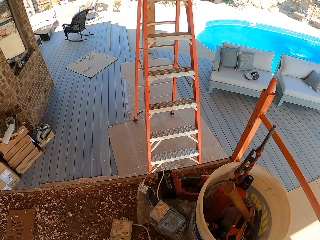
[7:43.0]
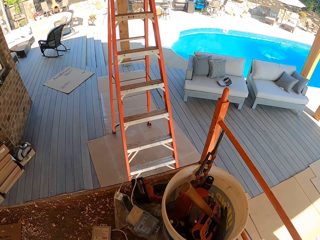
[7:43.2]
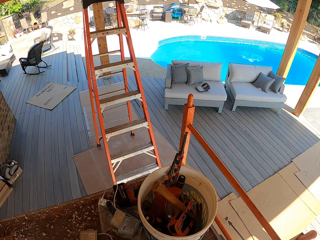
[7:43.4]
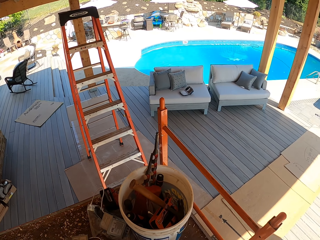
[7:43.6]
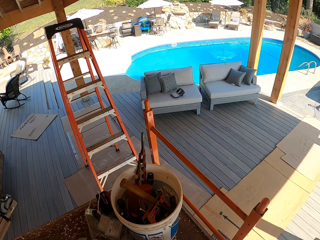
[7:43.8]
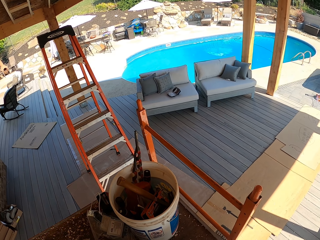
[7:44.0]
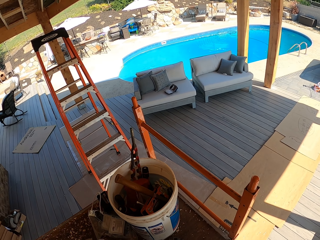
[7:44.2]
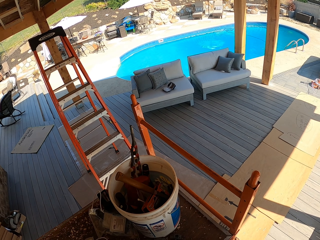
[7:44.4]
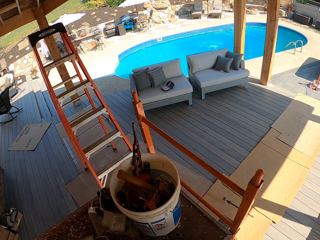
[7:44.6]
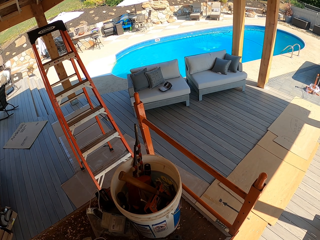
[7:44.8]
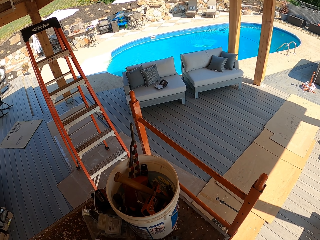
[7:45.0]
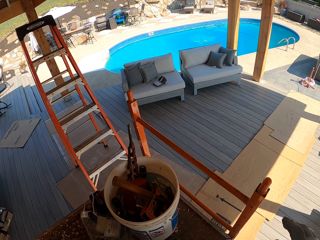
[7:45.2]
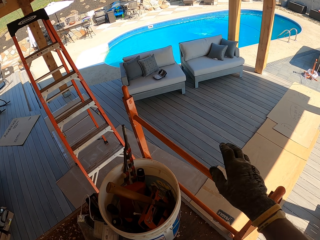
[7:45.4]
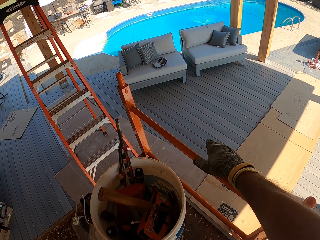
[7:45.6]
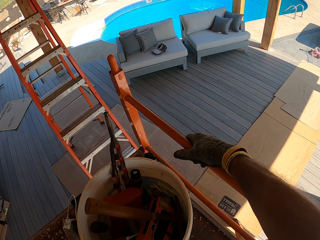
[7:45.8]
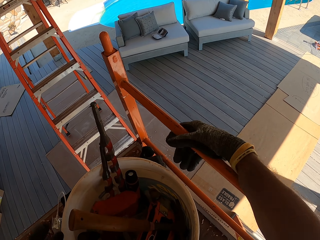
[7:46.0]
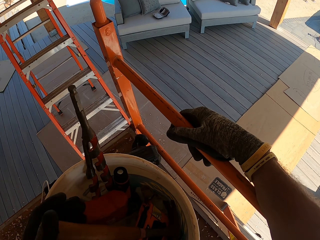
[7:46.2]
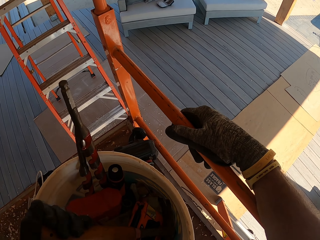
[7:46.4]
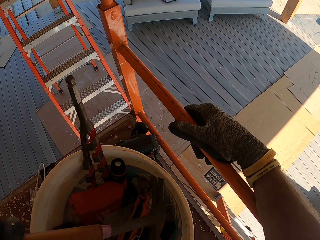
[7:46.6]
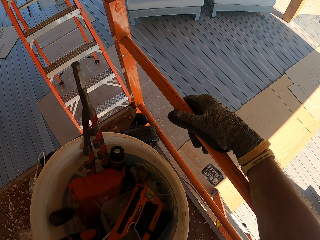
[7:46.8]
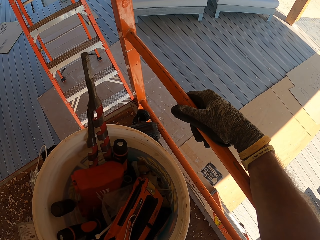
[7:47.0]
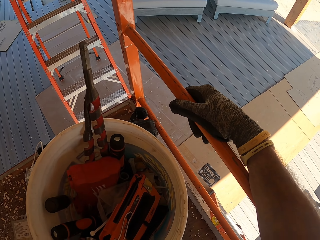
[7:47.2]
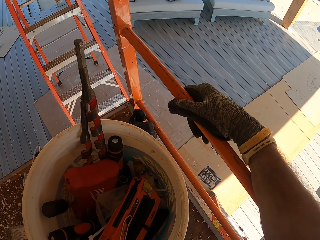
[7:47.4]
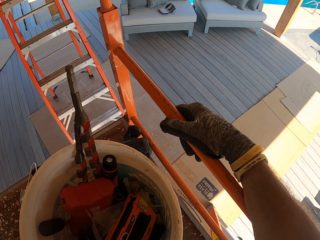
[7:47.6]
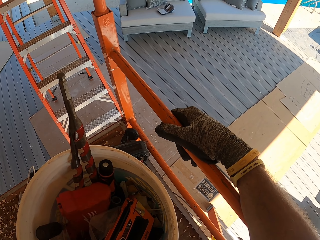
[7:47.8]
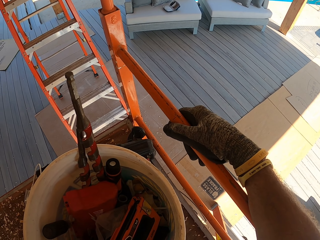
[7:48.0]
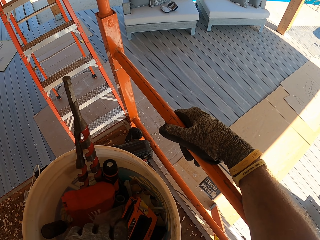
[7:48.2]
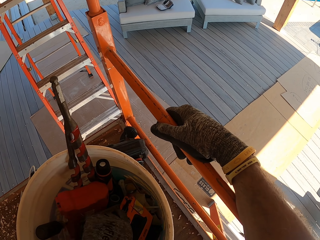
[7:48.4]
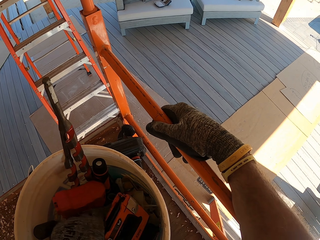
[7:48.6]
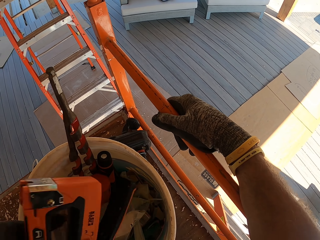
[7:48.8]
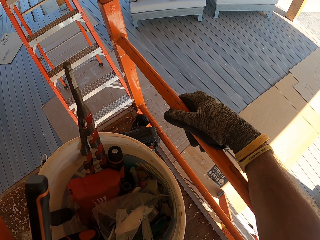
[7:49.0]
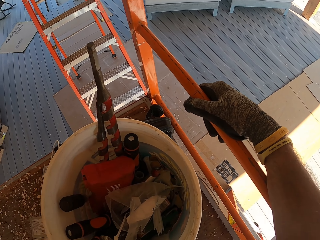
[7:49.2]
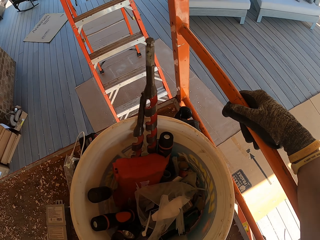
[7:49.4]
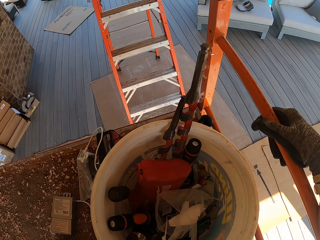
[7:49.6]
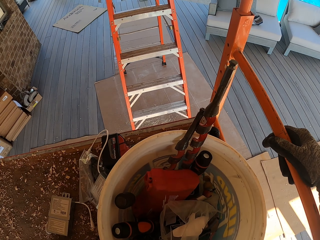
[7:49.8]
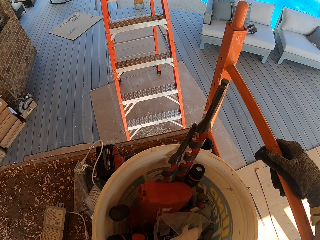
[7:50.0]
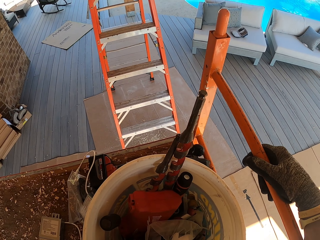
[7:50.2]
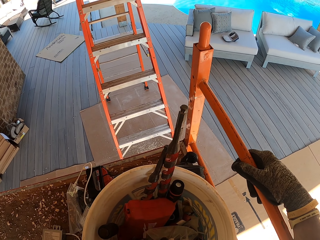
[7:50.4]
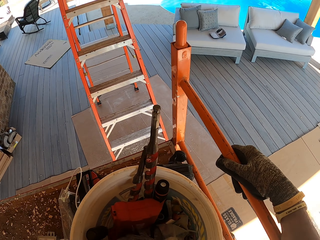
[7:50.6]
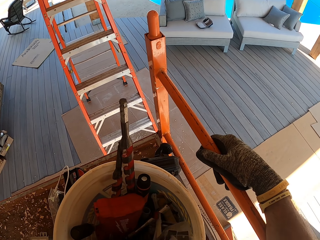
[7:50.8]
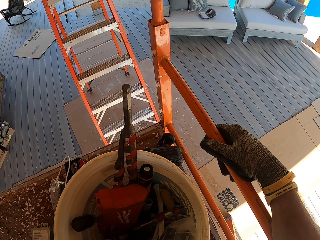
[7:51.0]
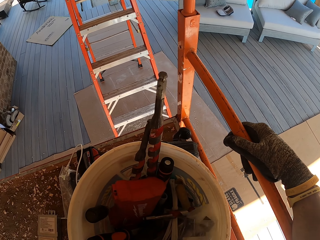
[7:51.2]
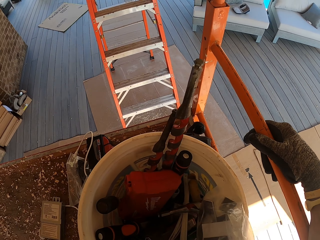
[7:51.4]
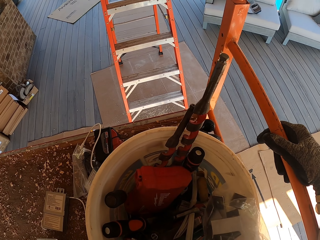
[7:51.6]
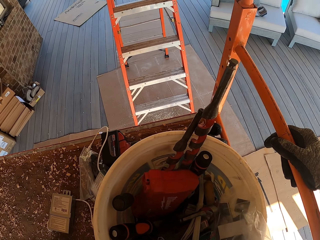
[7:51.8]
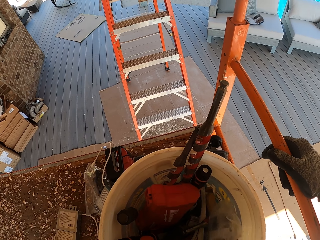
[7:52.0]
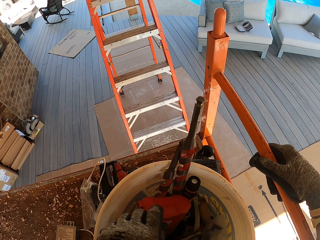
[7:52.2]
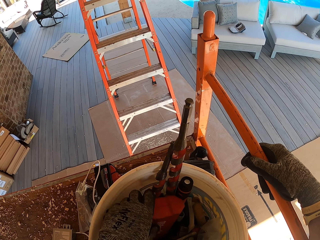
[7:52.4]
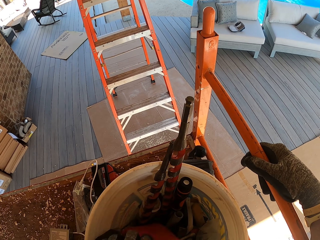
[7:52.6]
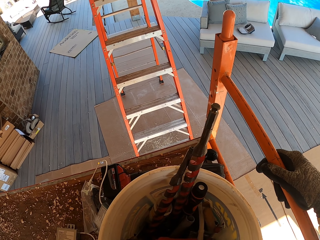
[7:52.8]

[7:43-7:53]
The camera wearer looks around. They pick up the hammer. They pick up the stapler.

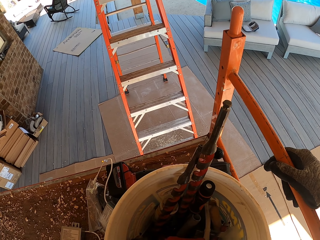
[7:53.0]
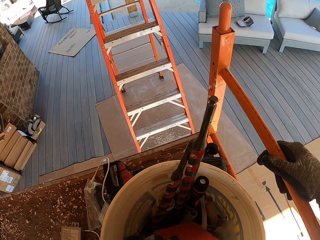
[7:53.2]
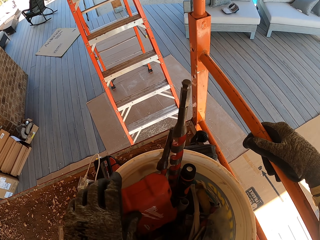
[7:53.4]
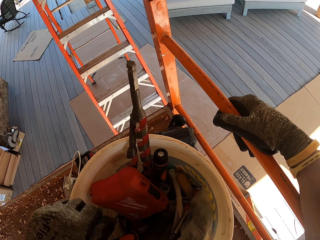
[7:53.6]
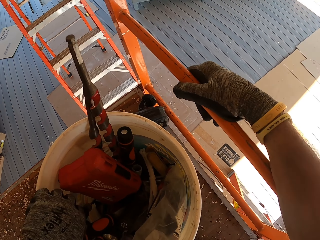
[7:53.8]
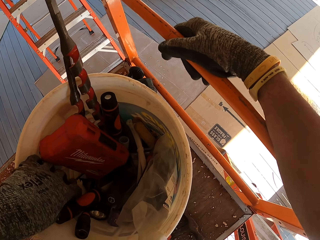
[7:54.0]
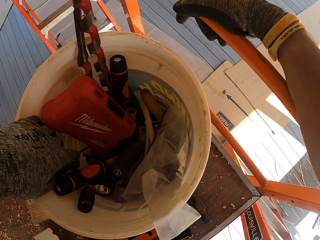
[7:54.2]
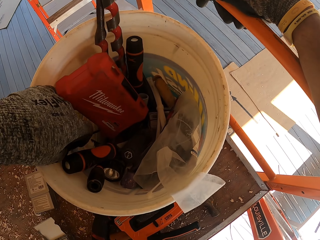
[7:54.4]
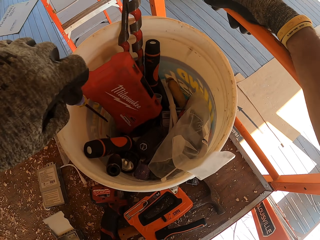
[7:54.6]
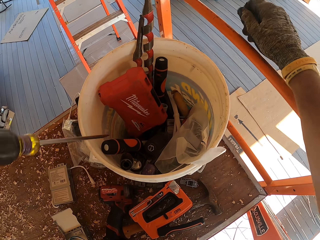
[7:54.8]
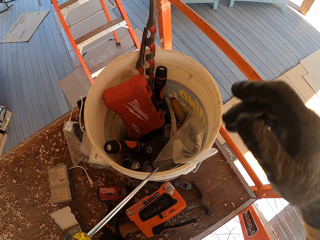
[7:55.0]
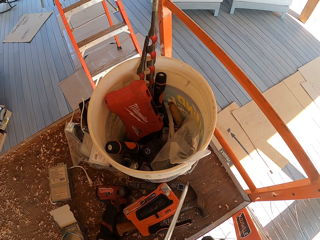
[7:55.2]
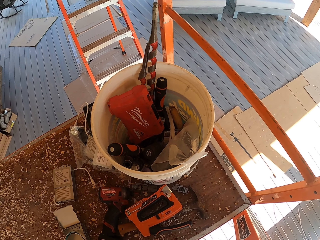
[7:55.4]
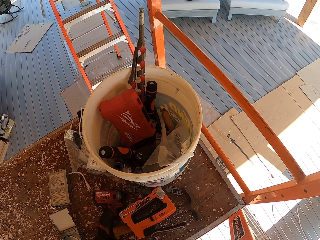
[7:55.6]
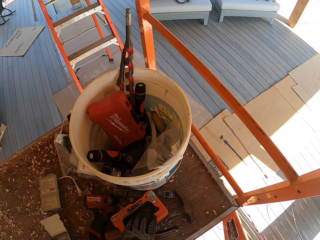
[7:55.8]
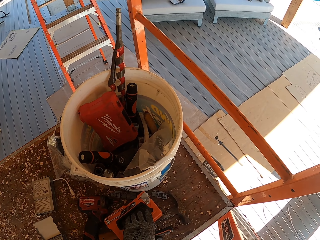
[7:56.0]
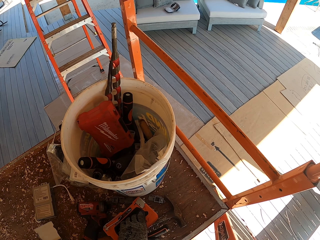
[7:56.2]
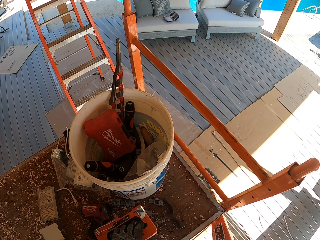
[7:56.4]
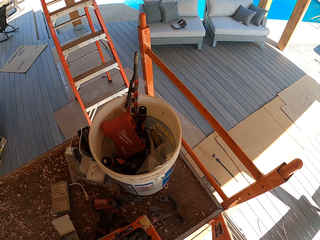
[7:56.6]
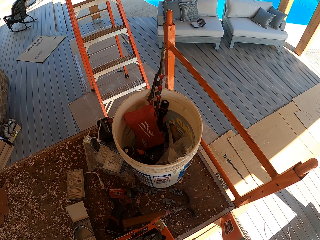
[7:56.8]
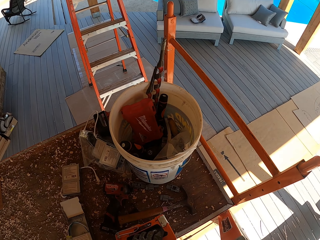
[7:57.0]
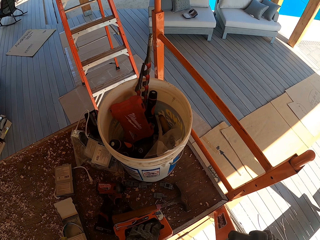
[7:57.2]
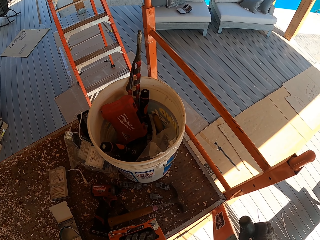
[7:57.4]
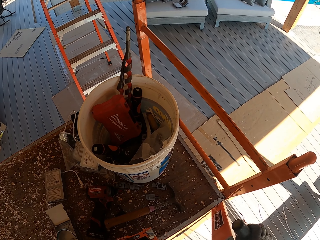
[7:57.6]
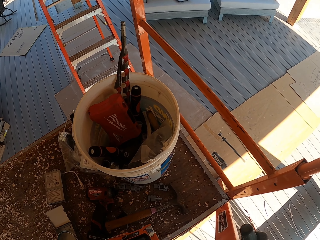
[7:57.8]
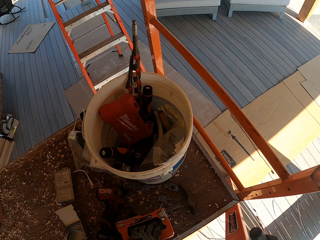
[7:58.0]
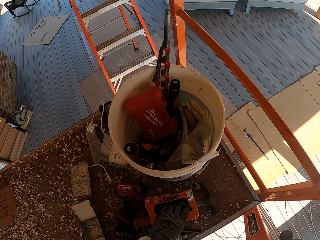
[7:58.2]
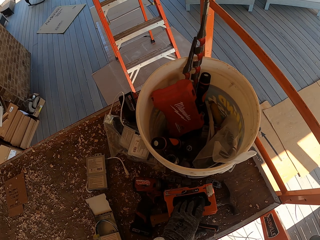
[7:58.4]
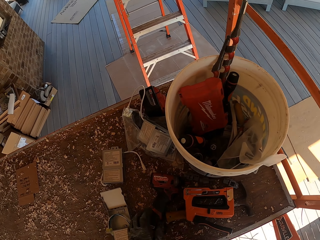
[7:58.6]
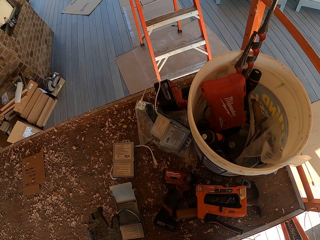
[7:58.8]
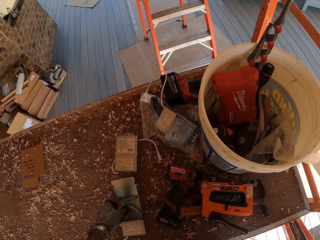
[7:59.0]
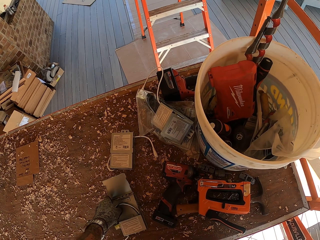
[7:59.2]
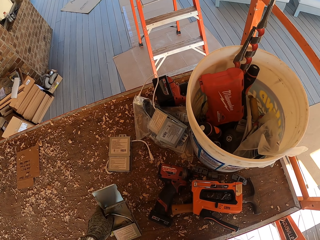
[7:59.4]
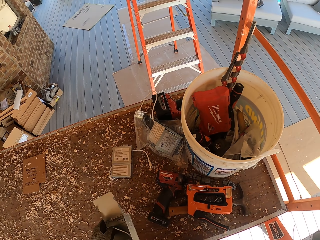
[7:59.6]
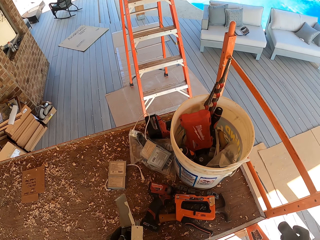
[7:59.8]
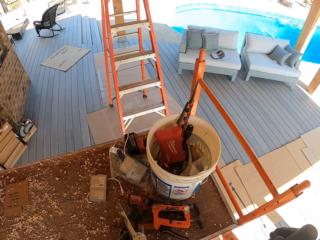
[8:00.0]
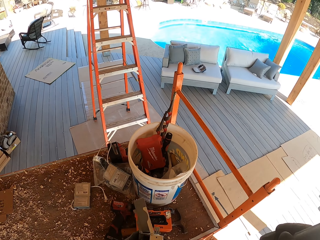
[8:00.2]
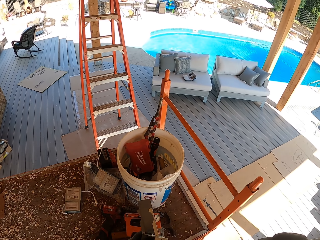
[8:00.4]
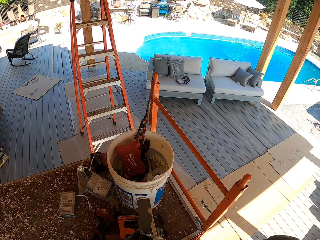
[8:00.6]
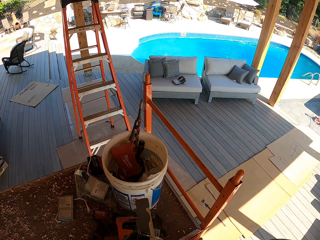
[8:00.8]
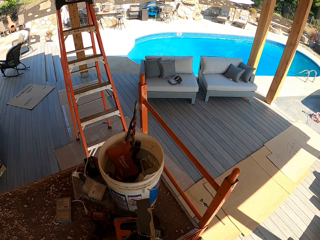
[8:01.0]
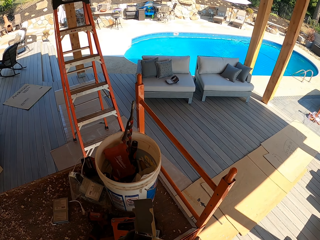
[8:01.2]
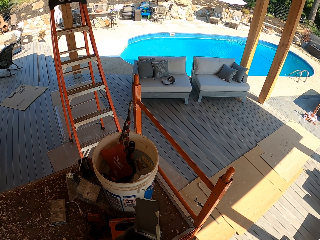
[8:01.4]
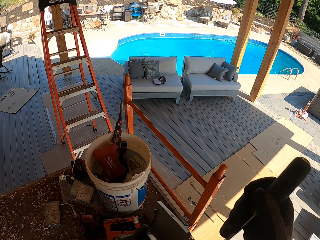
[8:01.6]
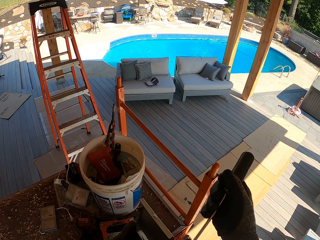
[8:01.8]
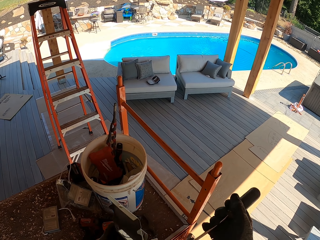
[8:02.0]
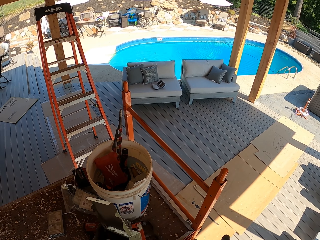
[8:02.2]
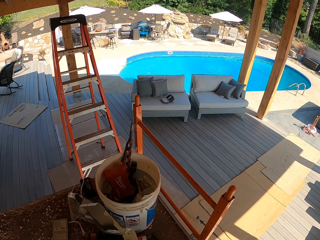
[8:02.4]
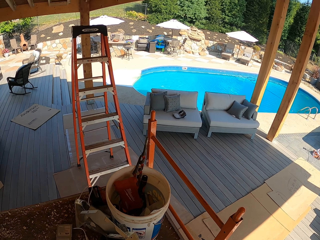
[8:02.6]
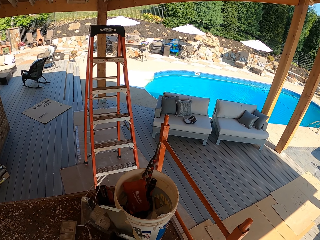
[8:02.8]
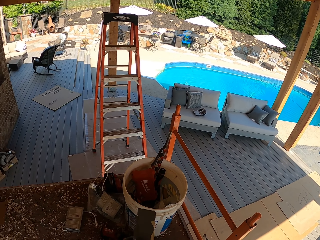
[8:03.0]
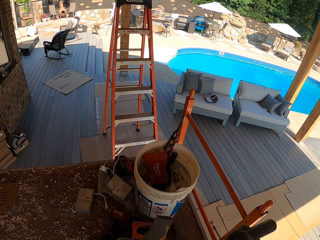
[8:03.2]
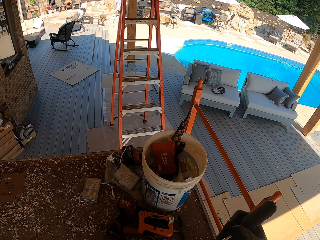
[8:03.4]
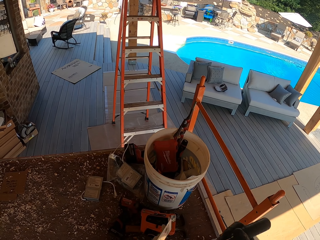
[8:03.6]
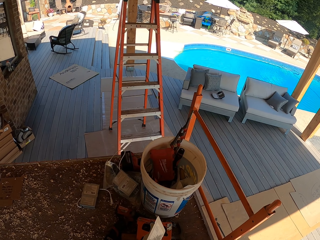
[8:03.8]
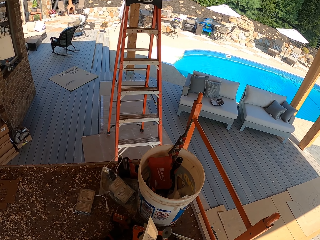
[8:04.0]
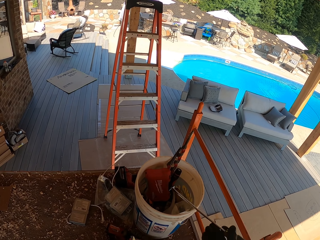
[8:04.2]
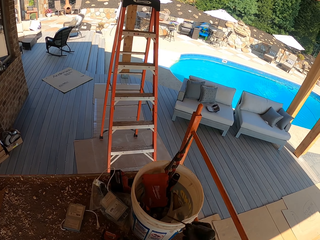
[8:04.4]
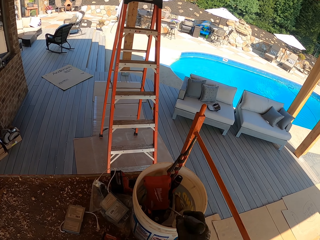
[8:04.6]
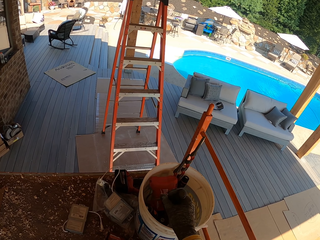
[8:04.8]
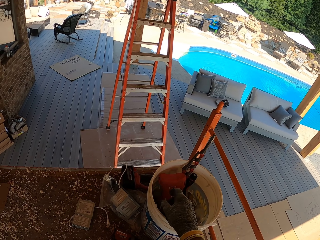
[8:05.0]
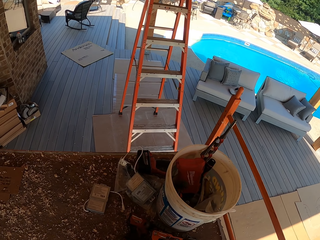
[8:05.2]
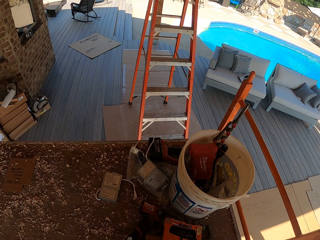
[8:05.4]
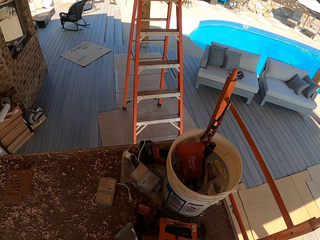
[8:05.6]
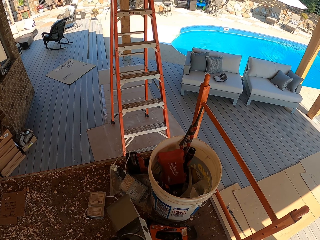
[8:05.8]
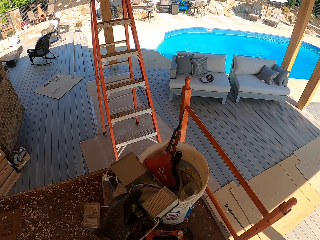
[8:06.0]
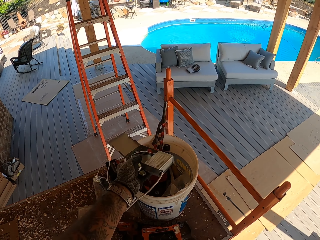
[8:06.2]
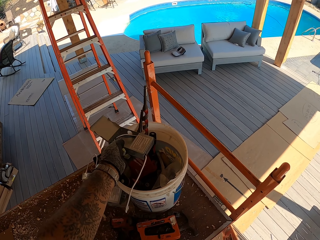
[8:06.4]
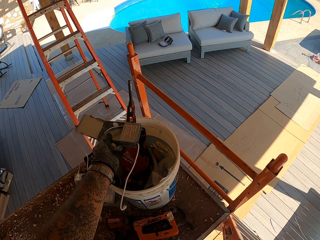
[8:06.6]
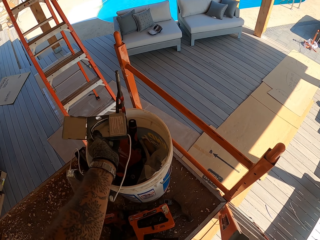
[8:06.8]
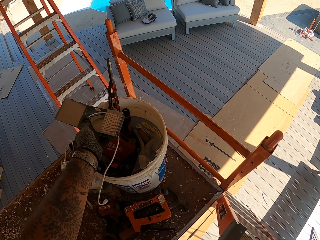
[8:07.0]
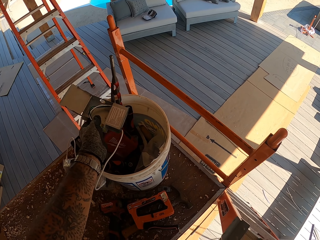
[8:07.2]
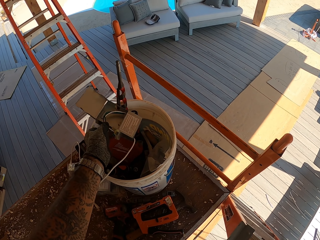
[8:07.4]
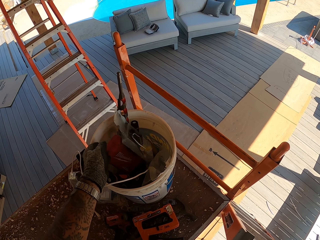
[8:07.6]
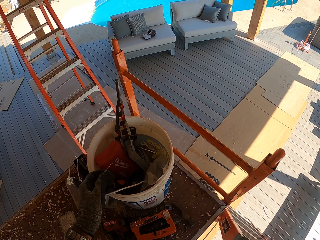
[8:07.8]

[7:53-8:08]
The camera wearer picks a screwdriver. They pick a stapler. They put the stapler down. They pick a bulb holder. They loosen the bolt. They put the screwdriver in a bucket. They put the bulb holder in the bucket.
